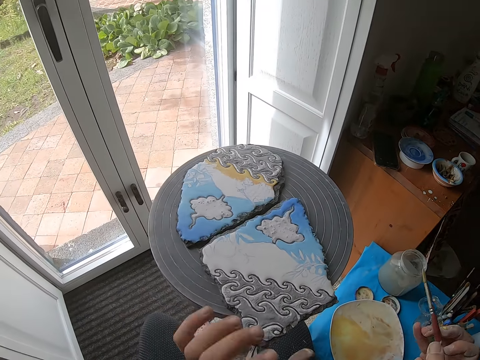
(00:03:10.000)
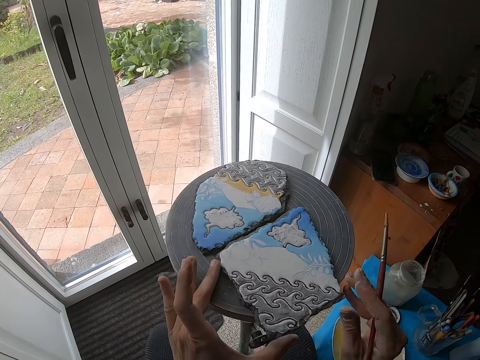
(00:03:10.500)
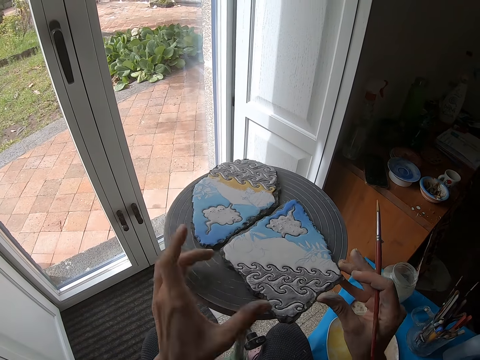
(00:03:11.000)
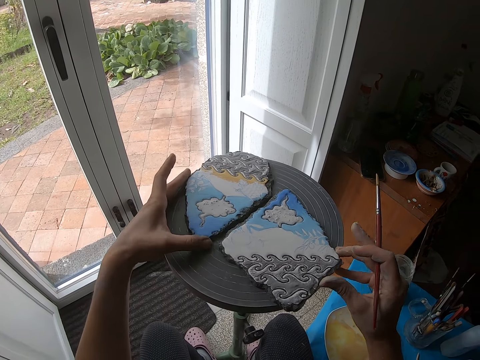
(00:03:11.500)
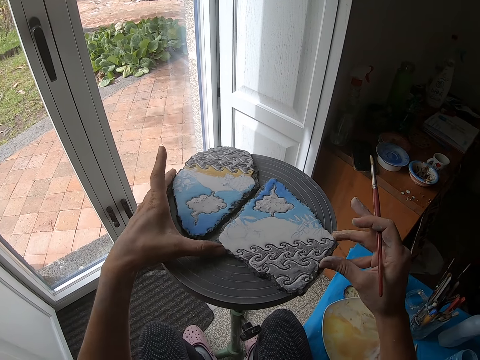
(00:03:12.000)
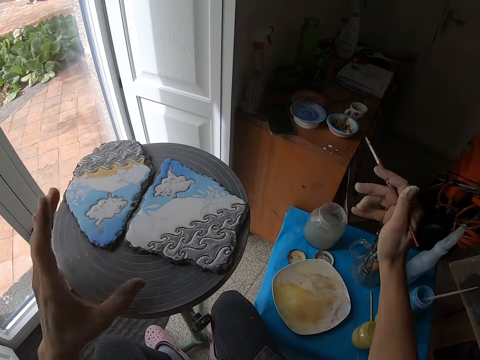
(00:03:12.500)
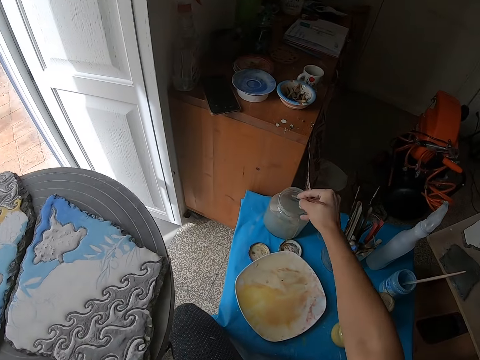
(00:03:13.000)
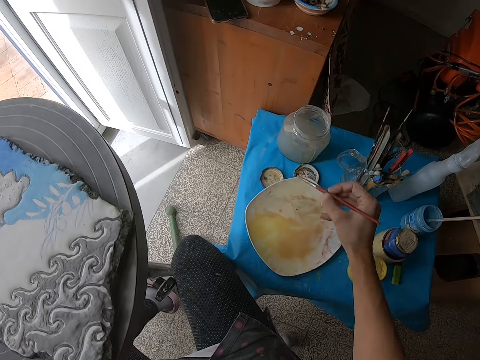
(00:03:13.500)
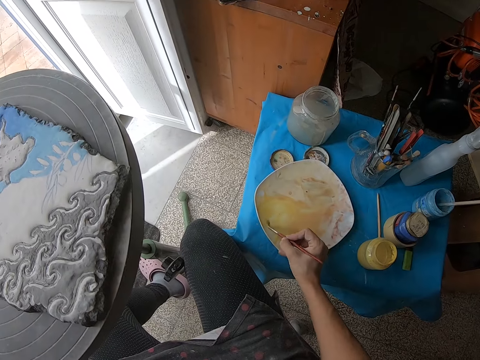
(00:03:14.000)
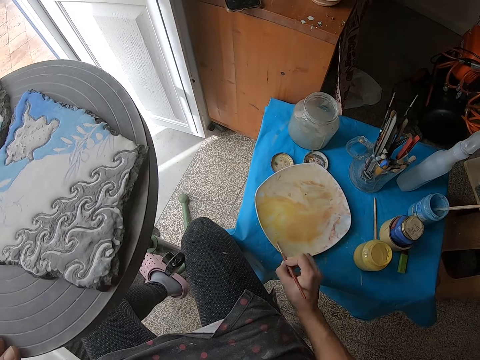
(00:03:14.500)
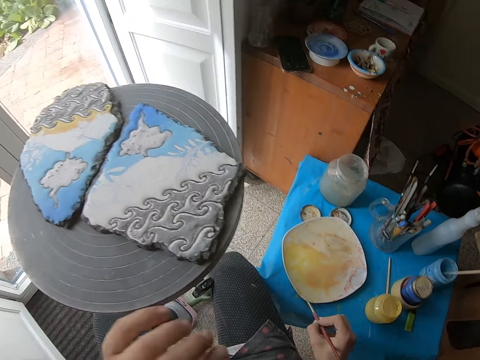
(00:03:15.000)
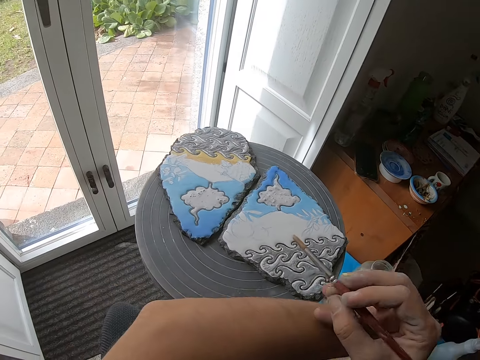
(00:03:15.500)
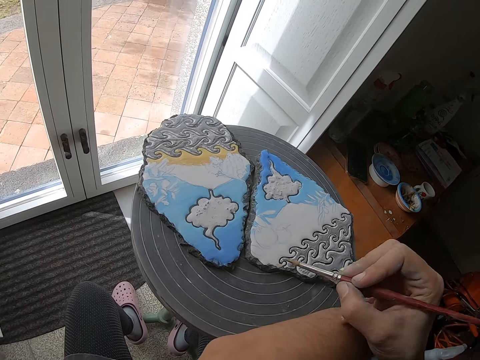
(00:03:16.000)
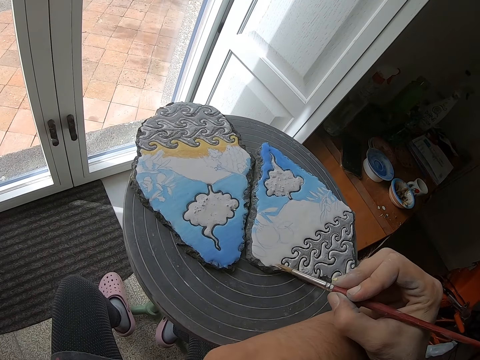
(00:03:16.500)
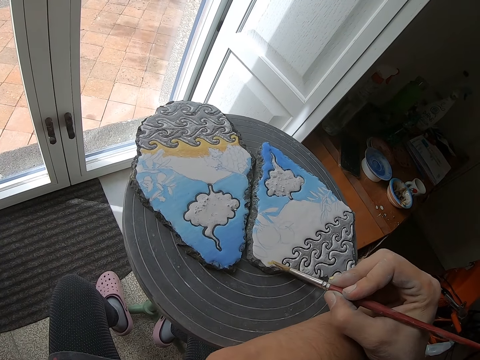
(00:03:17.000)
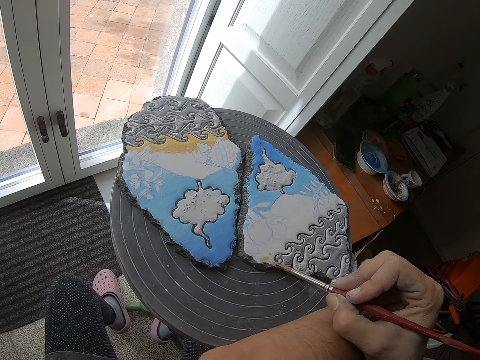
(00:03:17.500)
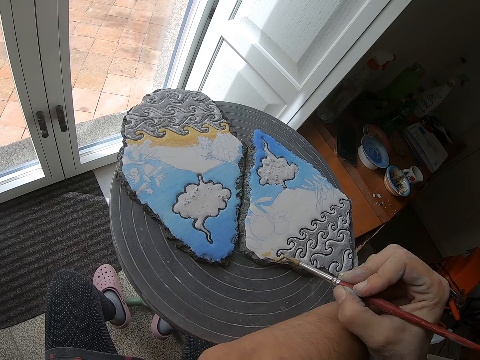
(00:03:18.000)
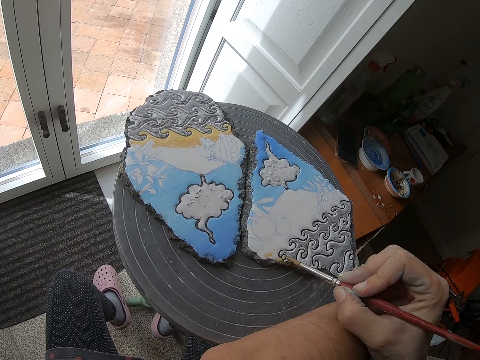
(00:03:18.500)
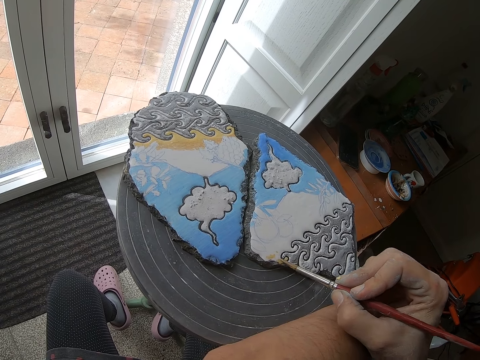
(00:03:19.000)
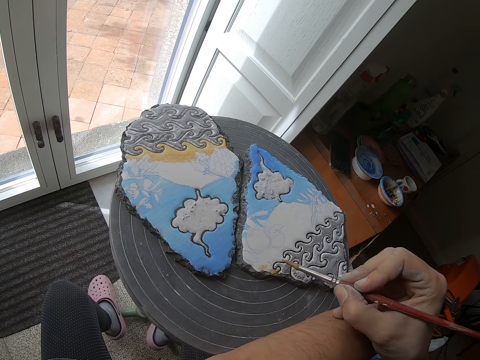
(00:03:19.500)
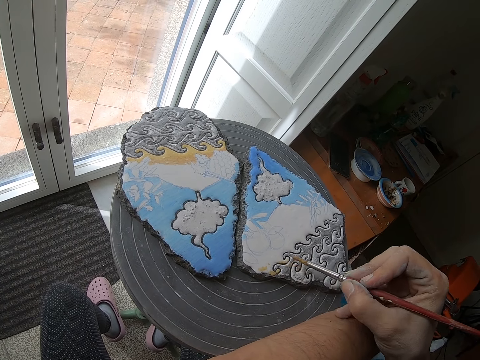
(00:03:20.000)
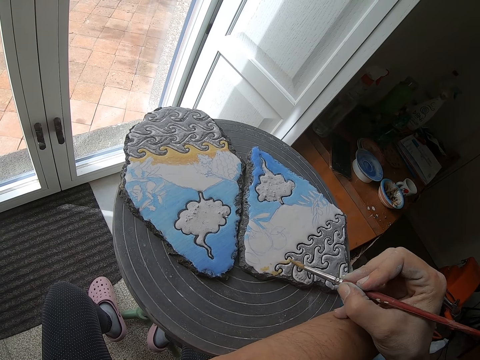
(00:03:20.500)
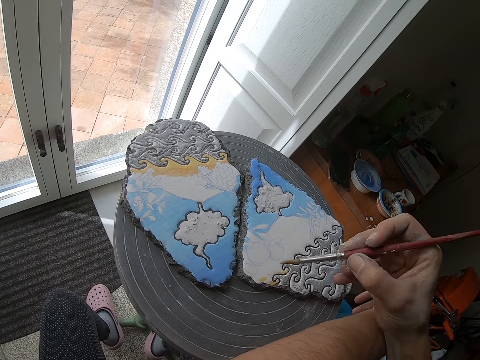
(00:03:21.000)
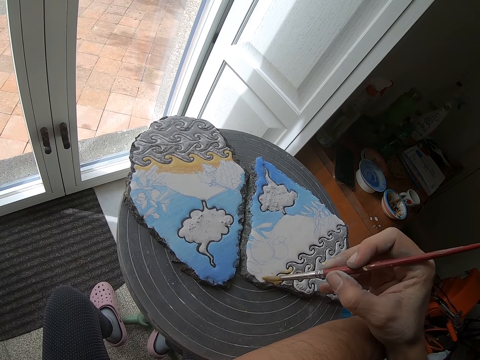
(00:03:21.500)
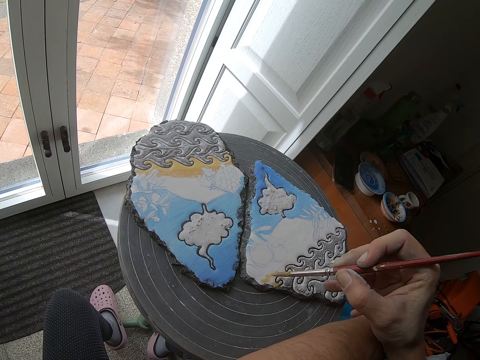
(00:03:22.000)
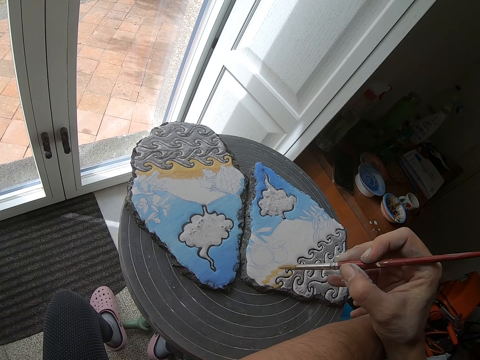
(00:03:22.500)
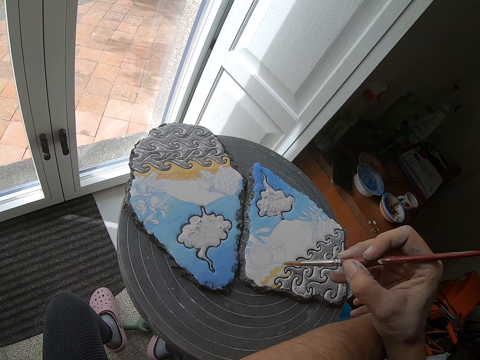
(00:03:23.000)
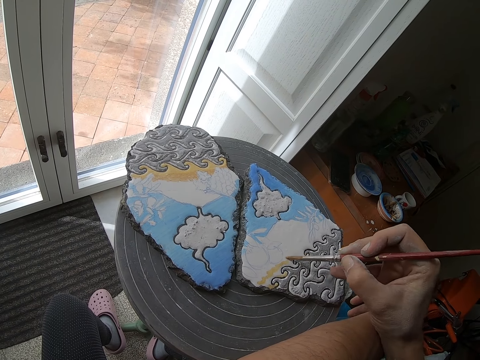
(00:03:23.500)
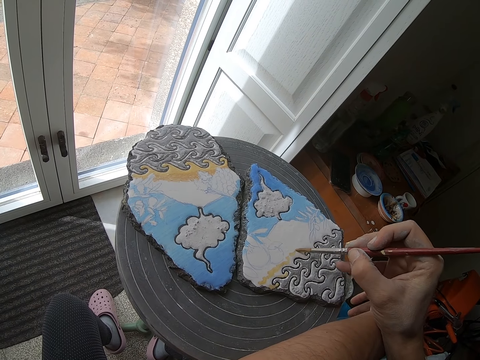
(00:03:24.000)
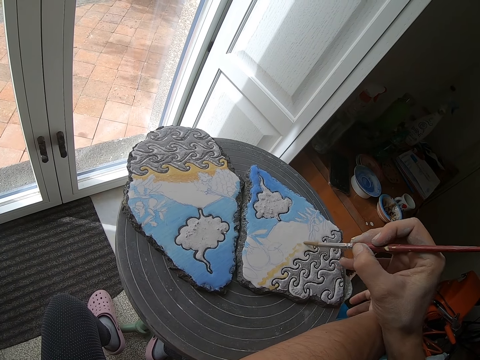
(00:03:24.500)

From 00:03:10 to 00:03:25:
The camera wearer drags the carvings. He adjusts the pottery piece on the table with both hands. He puts the paint brush in his right hand in the plastic jar on the table. He stirs the paint. He takes some paint with the paint brush in his right hand from the plate on the table. He paints on the pottery piece with the paint brush in his right hand.

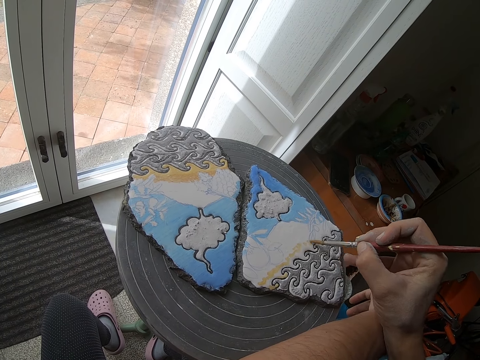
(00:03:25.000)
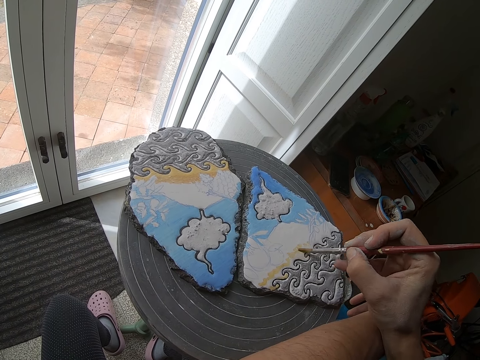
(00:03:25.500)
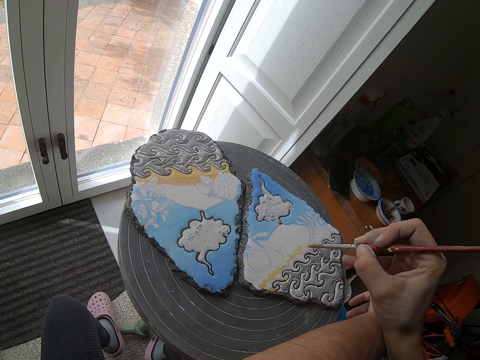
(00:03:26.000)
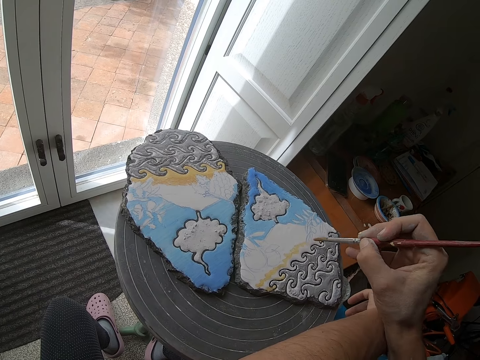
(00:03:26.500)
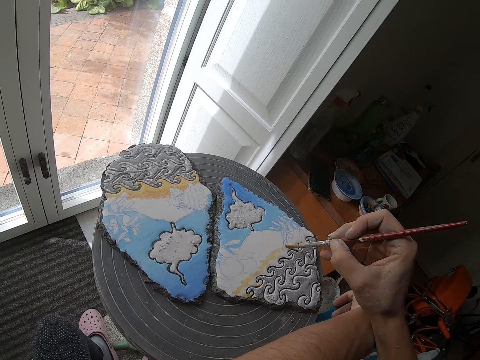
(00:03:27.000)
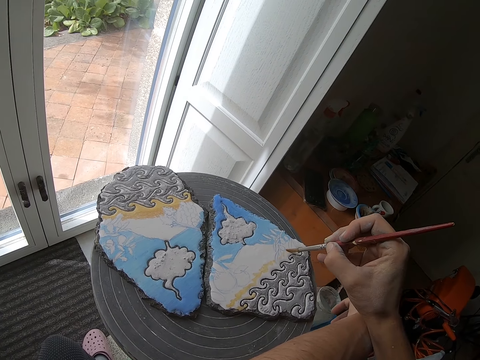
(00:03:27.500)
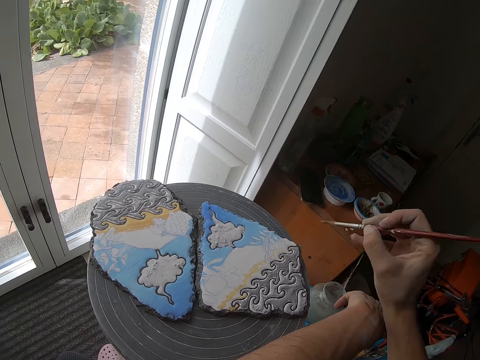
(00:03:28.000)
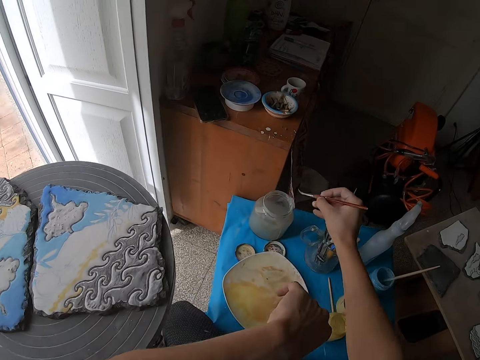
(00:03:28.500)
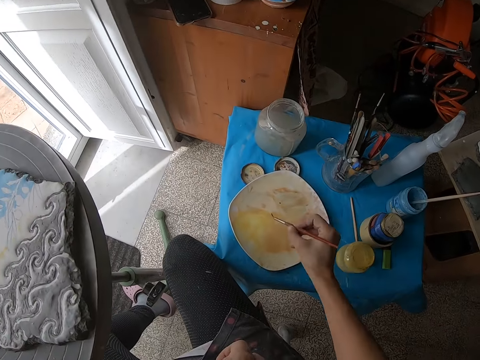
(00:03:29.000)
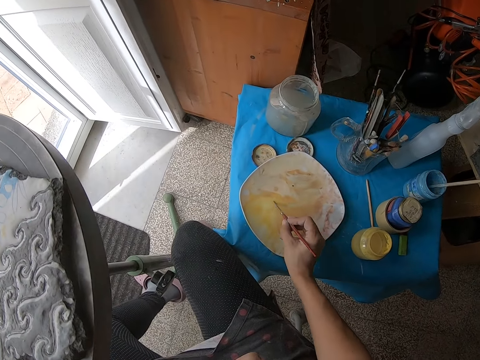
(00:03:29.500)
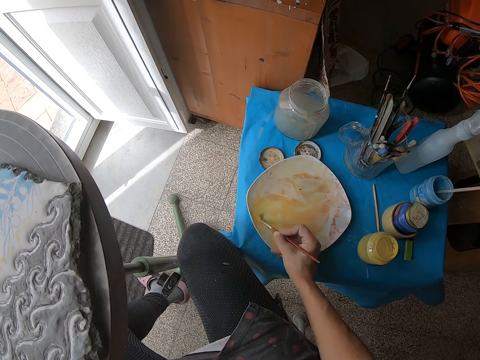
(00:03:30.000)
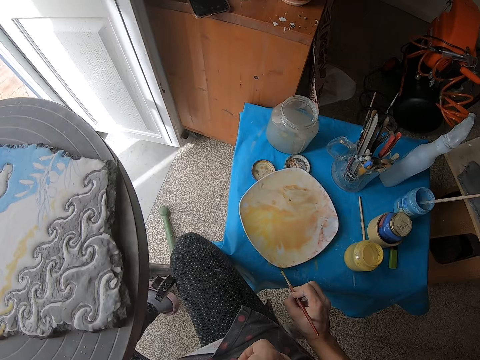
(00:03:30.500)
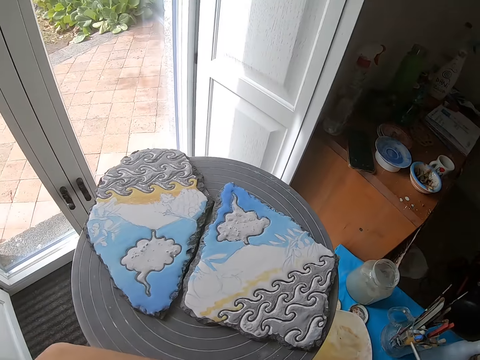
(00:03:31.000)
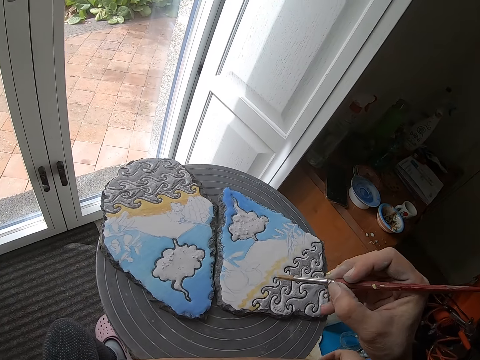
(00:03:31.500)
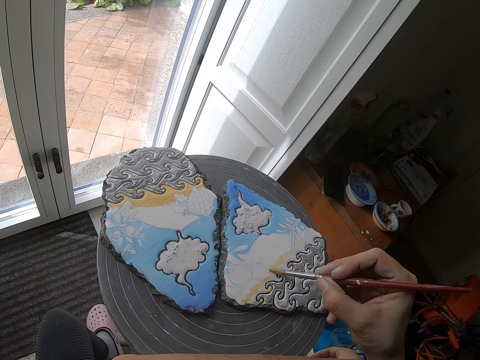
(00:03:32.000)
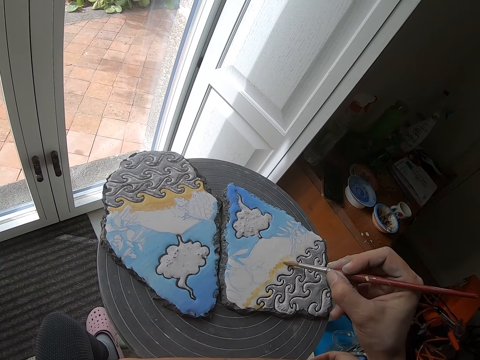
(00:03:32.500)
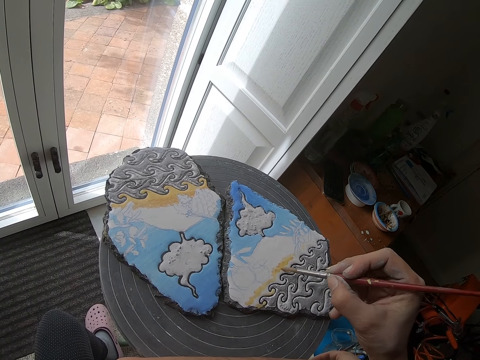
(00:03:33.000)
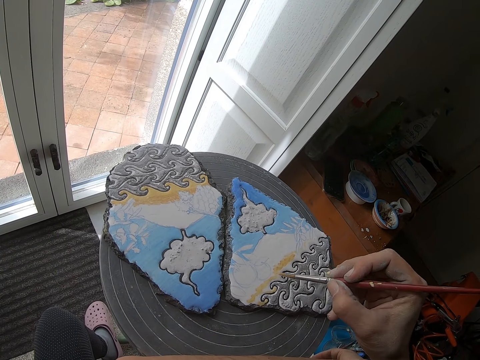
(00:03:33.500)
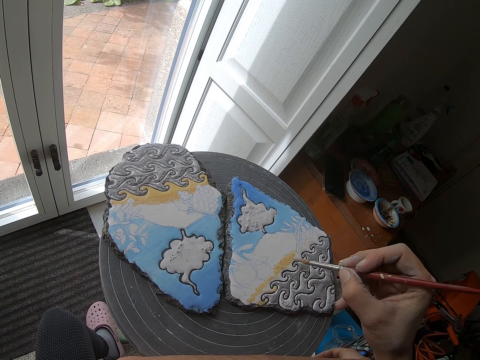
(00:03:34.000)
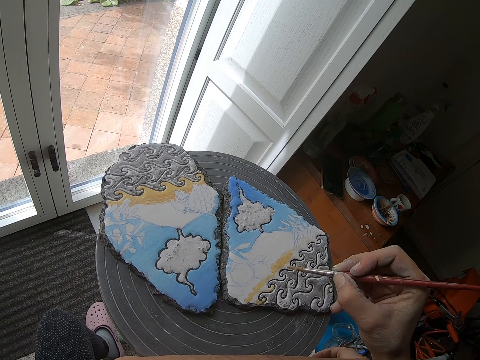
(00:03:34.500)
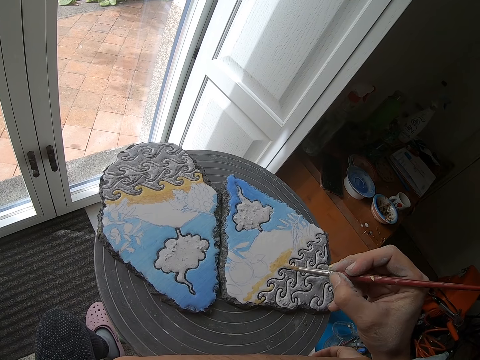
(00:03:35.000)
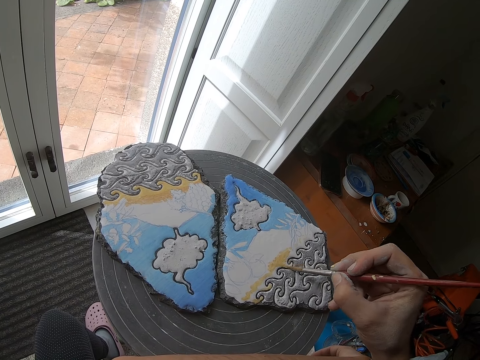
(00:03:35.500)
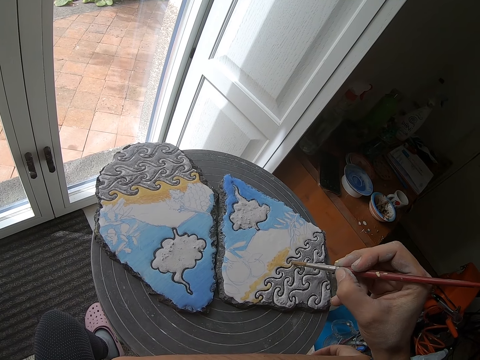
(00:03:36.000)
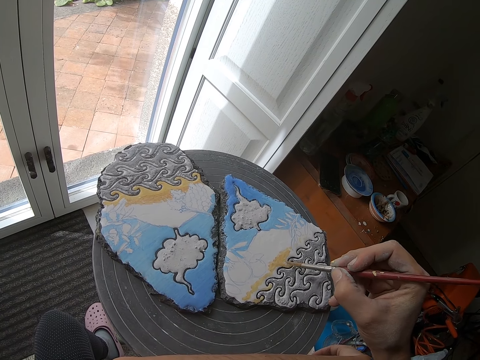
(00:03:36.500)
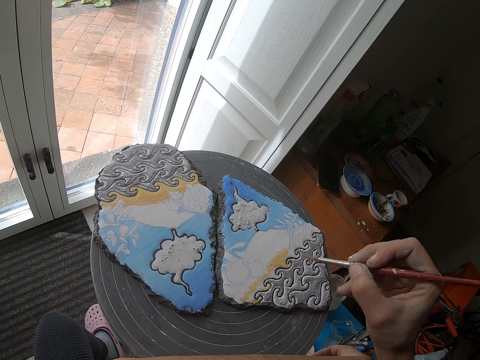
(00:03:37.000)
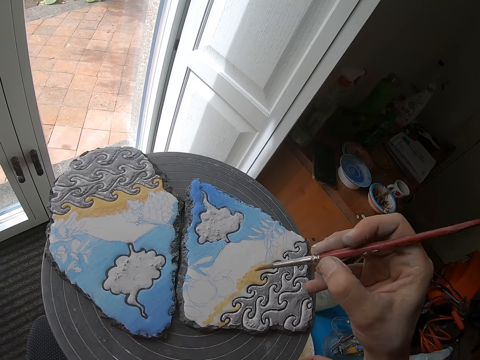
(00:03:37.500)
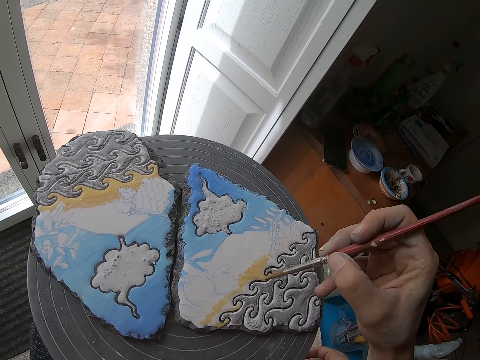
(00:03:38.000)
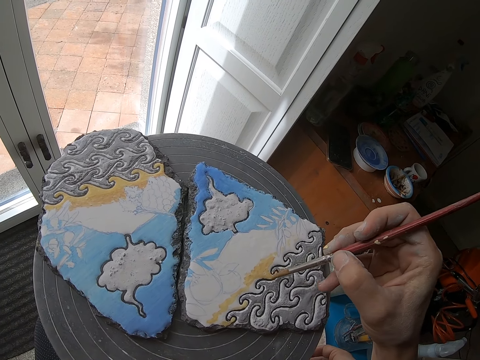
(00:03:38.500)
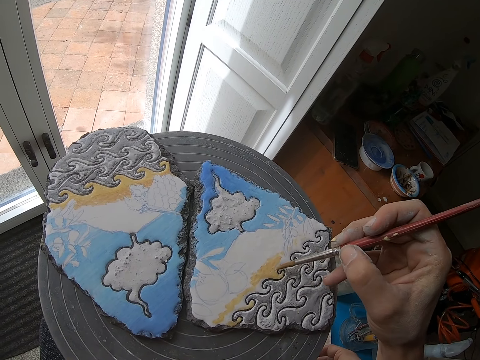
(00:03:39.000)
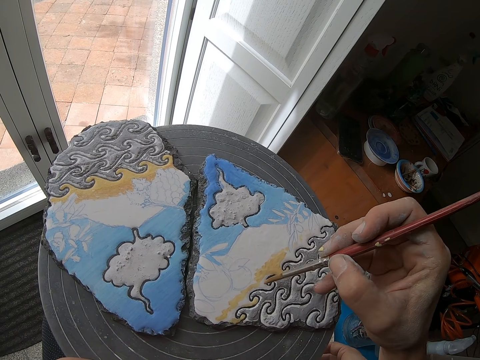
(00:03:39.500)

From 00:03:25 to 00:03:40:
The camera wearer puts the paint brush in his right hand in the plastic jar on the table. He stirs the paint. He takes some paint with the paint brush in his right hand from the plate on the table. He paints on the pottery piece with the paint brush in his right hand.
